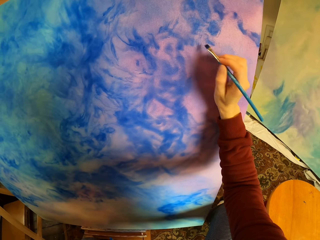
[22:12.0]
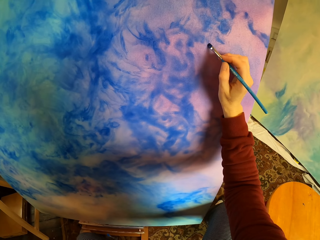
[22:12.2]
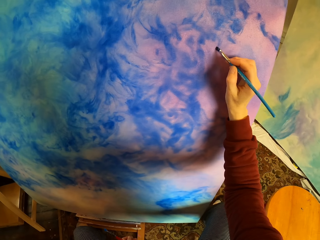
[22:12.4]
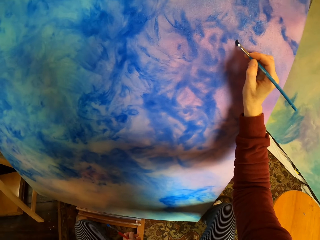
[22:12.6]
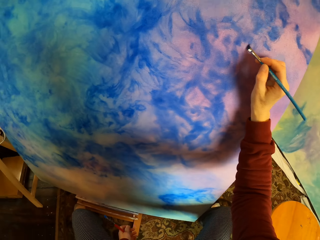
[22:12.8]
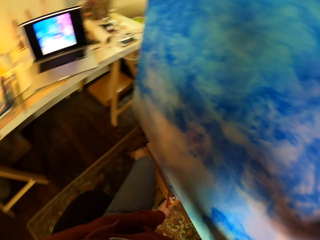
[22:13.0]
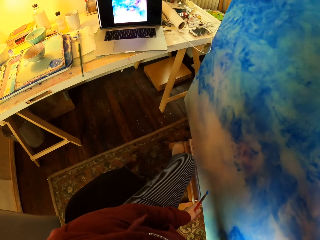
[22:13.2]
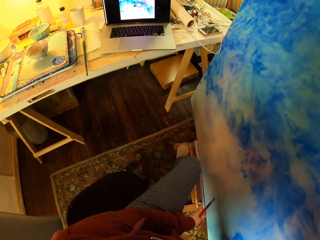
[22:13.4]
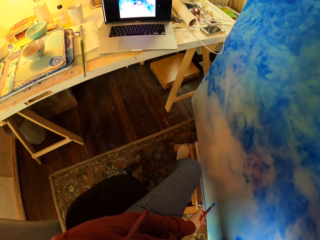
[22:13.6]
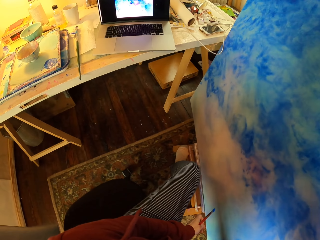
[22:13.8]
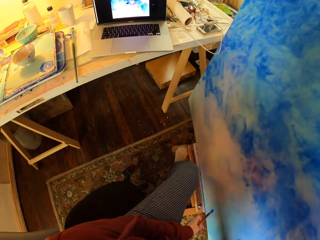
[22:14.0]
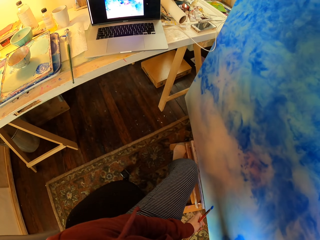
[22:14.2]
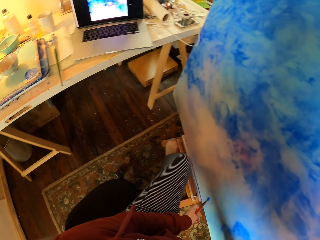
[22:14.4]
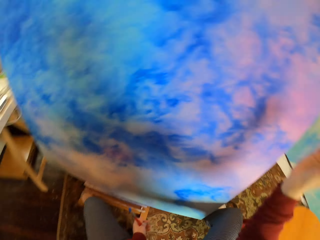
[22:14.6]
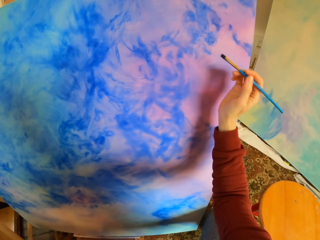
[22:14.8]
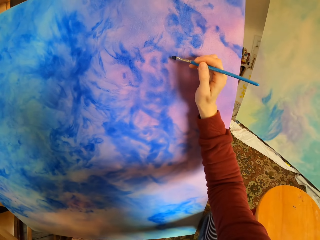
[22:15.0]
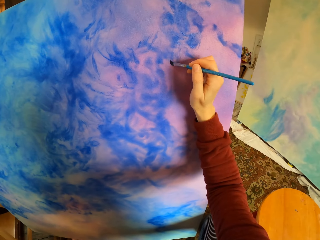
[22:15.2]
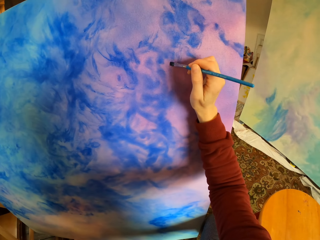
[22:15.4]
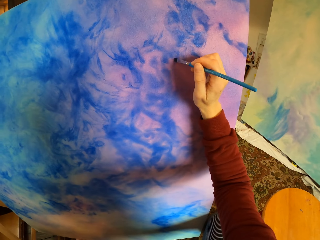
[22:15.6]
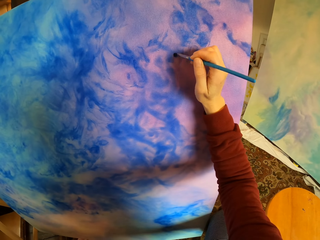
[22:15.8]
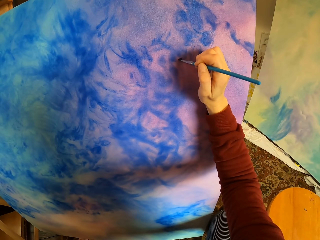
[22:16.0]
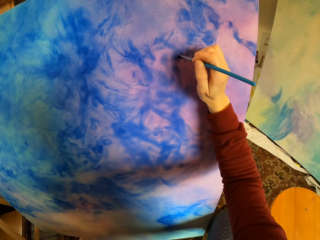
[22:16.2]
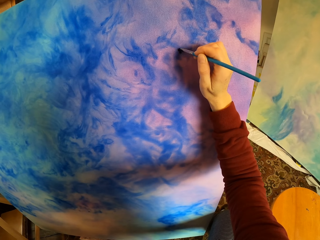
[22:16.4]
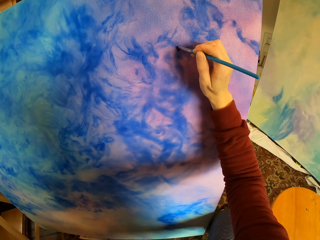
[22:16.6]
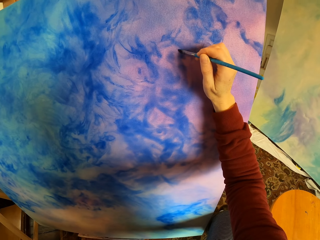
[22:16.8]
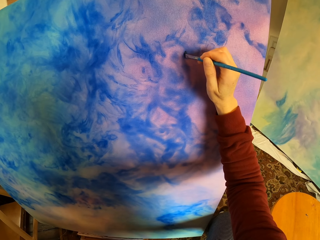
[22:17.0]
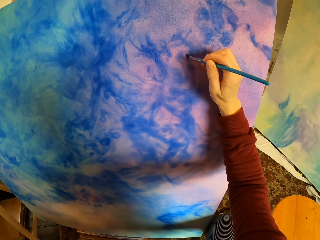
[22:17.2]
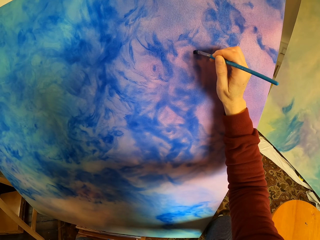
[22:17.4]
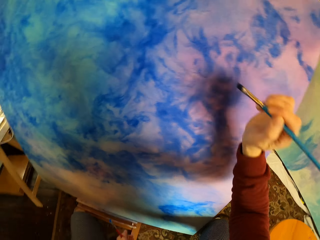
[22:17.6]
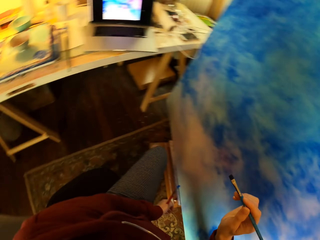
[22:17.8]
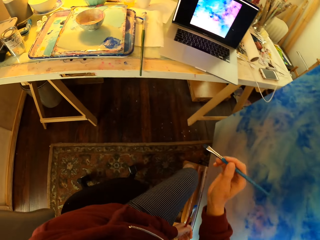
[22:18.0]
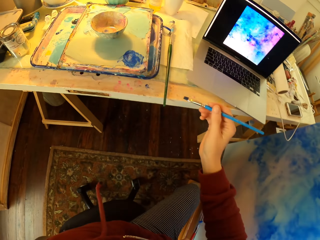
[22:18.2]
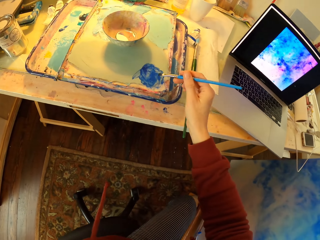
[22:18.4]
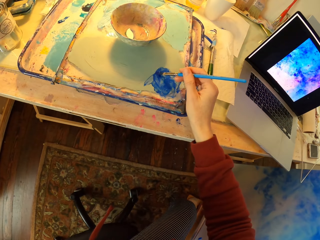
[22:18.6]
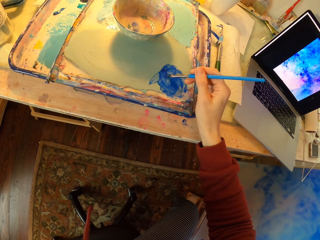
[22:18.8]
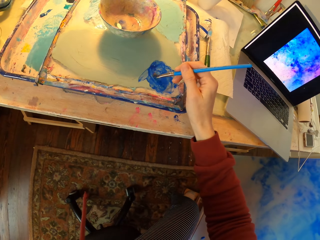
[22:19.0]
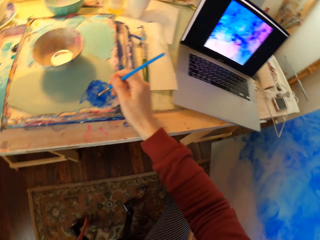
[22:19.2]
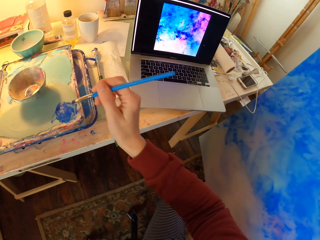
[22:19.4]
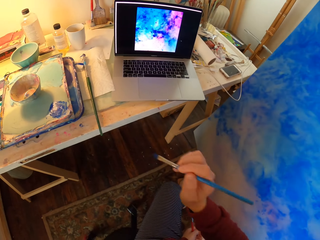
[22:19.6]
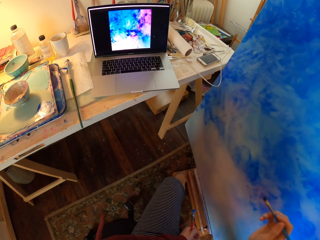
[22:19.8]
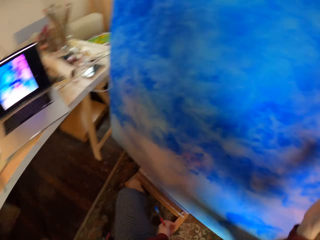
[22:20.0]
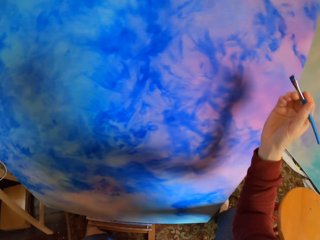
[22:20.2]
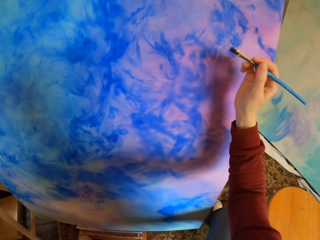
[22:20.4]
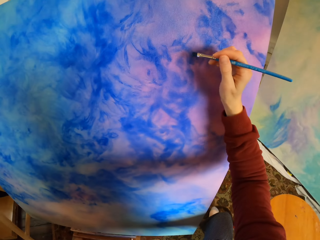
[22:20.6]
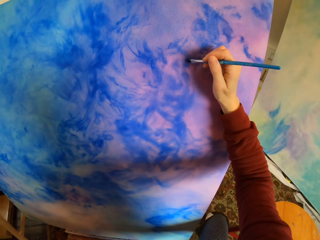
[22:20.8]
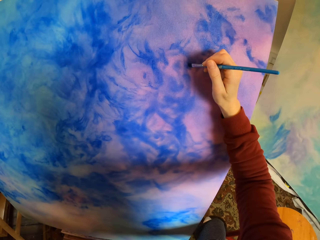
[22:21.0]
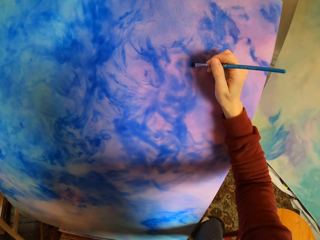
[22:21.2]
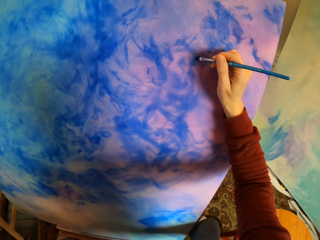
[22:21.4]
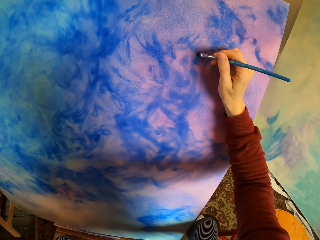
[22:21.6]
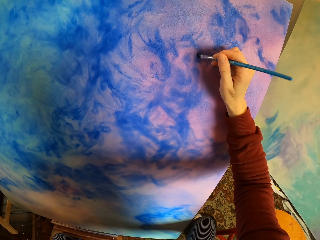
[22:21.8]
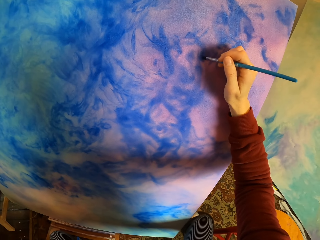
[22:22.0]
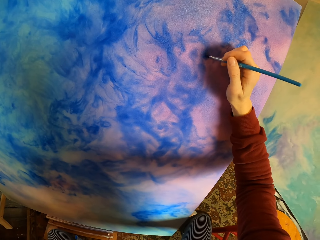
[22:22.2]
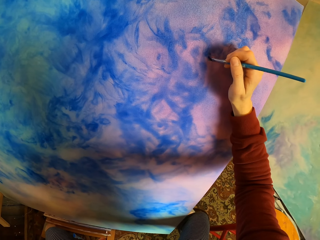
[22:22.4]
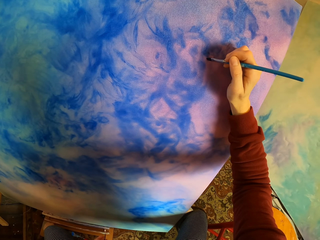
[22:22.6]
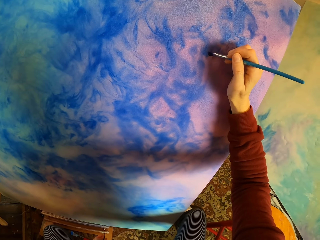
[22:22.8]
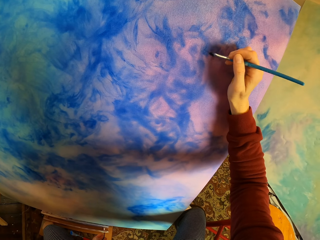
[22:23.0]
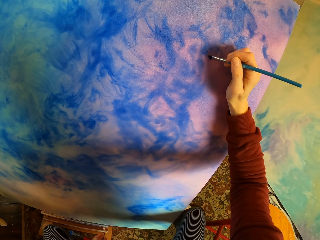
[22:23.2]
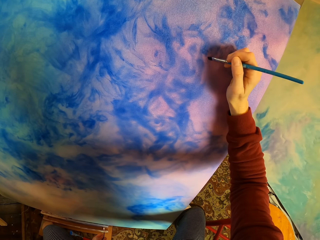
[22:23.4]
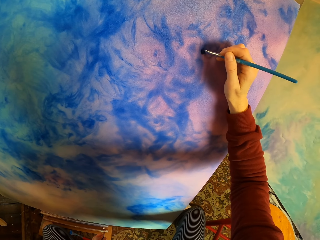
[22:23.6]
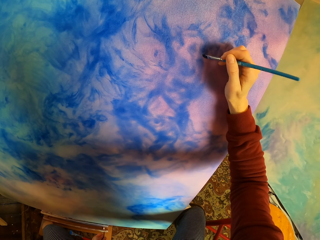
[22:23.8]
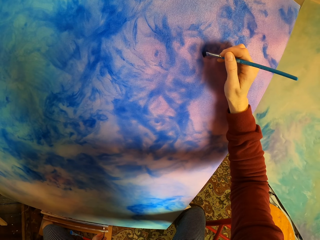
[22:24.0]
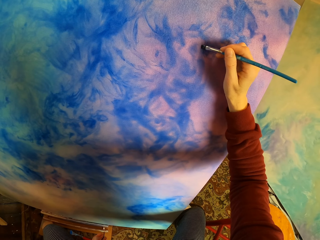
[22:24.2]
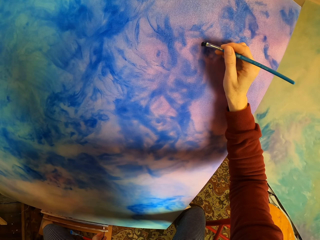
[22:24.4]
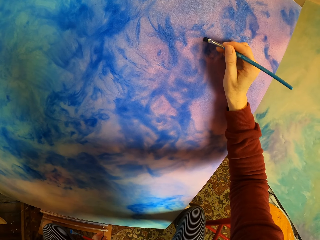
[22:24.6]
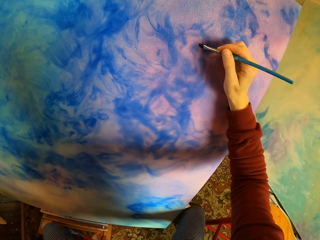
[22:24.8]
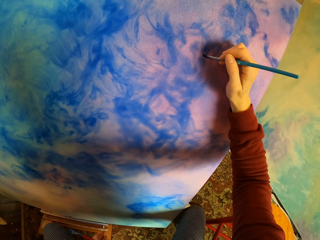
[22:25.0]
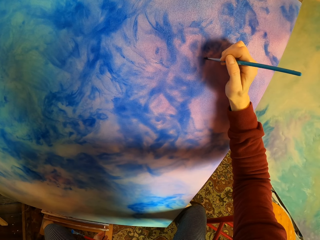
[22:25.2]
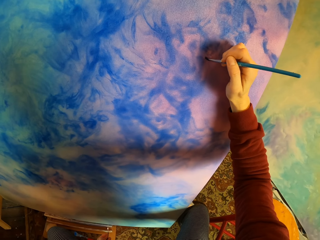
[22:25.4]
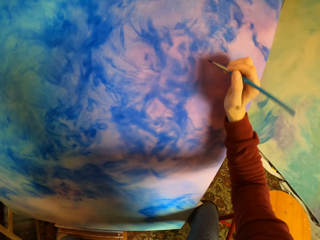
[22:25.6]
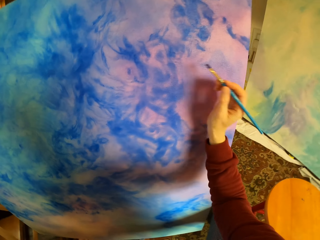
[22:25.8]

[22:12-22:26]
The camera wearer looks at the laptop. They paint art. They look at the laptop. They put paint on the brush. They paint a wooden board.

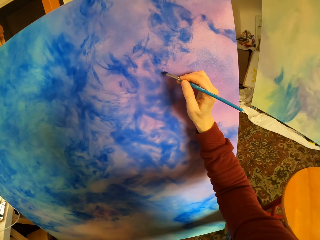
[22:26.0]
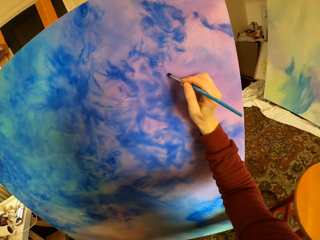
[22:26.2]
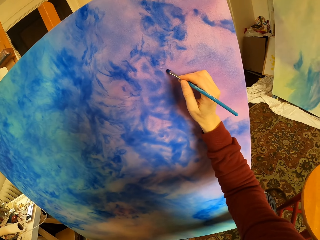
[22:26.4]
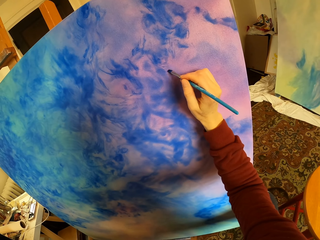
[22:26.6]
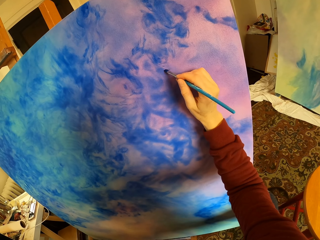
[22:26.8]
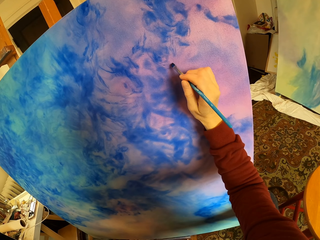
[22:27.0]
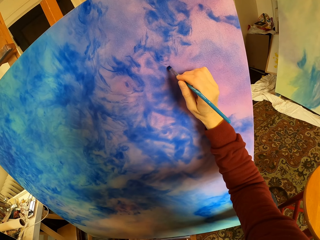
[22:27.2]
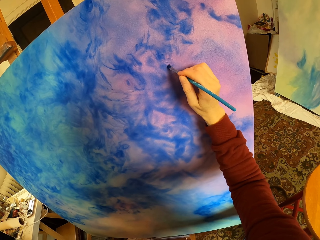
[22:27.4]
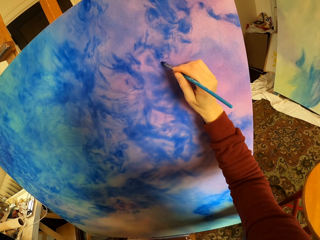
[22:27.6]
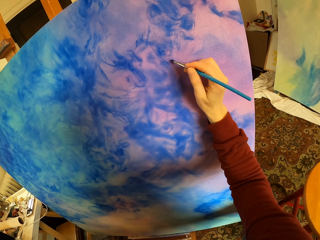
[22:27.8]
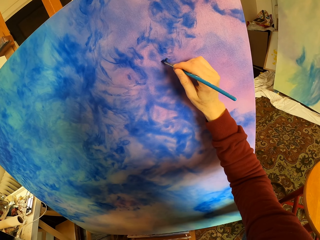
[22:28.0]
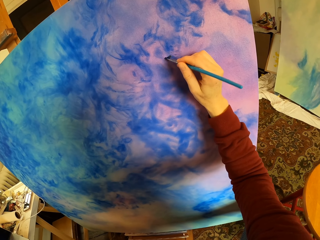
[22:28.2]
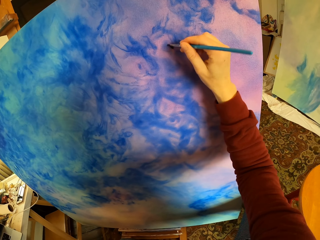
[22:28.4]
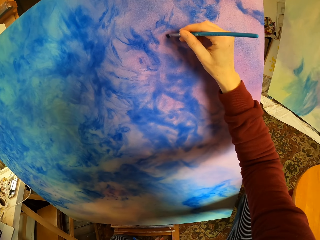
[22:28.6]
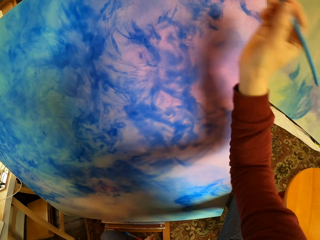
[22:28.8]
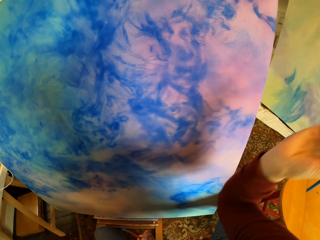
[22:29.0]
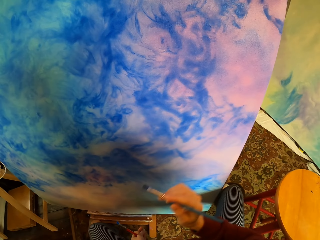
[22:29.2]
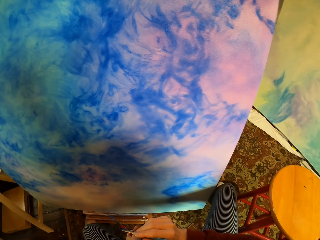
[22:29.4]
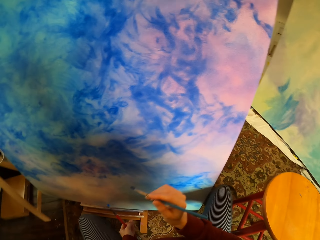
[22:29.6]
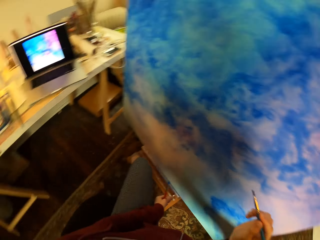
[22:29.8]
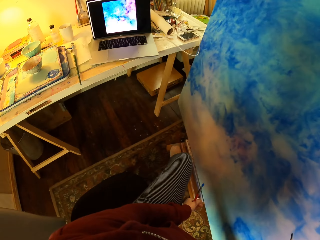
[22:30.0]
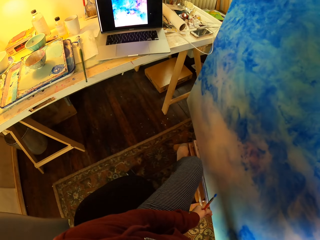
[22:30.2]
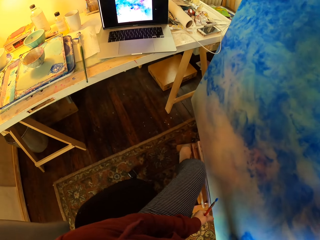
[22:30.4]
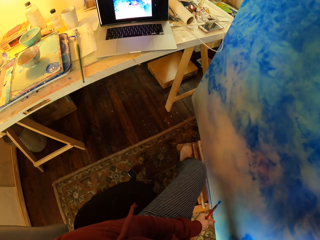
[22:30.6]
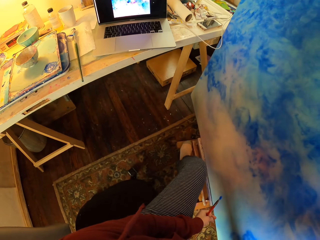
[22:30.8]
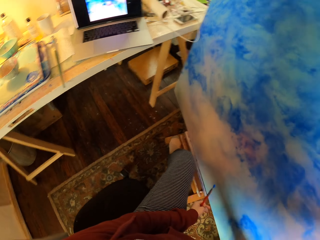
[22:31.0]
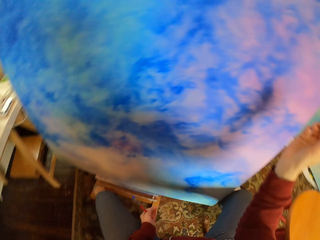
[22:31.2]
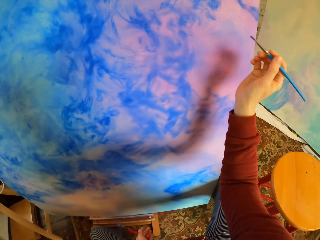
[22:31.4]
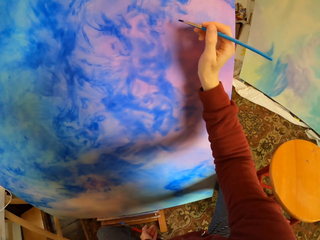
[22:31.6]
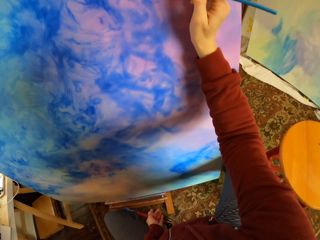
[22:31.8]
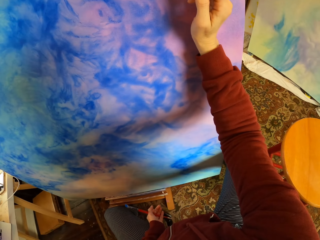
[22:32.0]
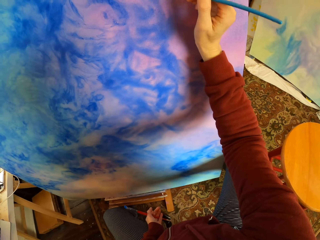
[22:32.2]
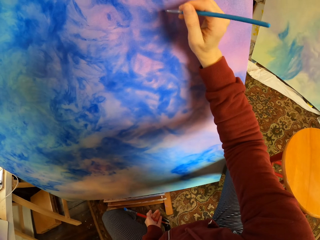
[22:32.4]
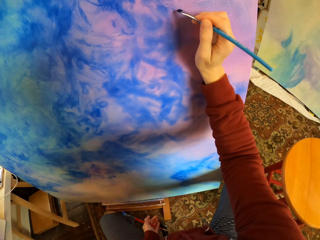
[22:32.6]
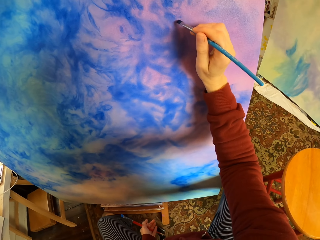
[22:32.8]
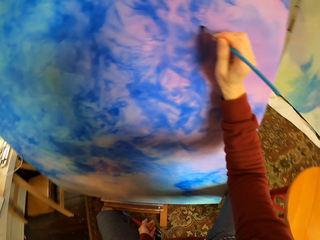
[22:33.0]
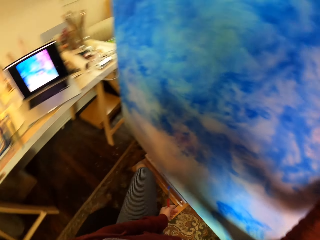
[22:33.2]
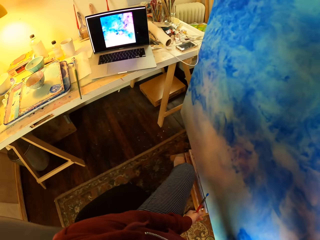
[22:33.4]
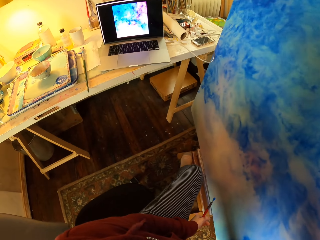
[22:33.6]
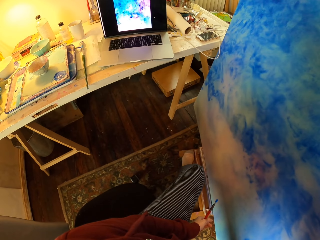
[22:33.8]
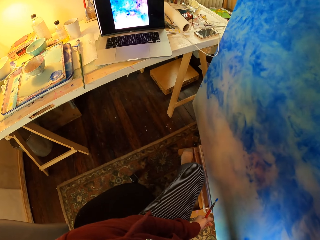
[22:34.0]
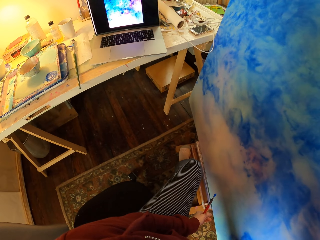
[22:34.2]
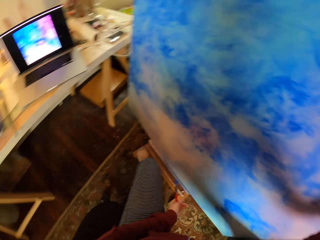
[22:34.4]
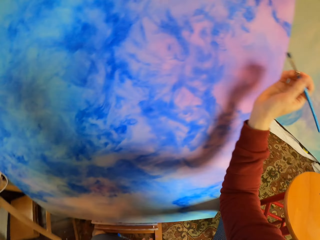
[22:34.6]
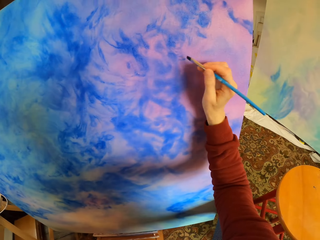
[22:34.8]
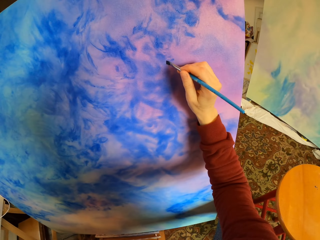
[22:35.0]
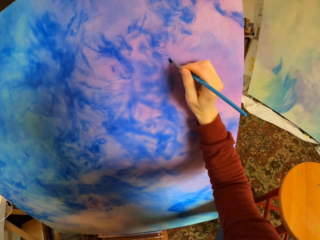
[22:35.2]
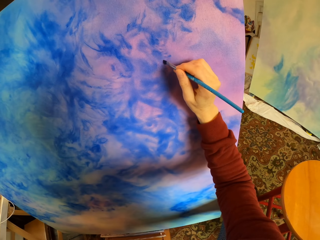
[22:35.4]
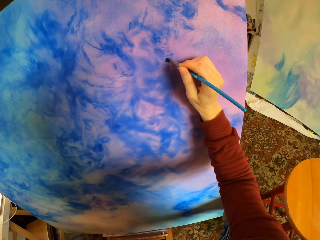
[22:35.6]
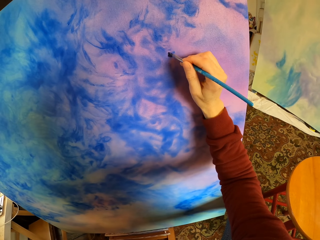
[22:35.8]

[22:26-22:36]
The camera wearer looks at the laptop.
